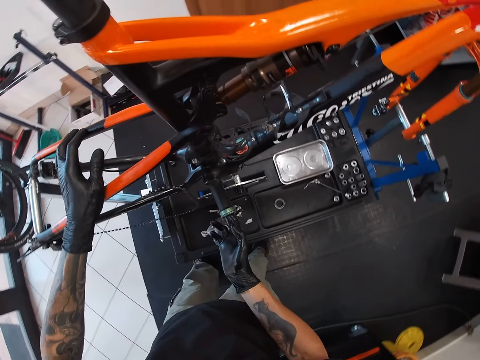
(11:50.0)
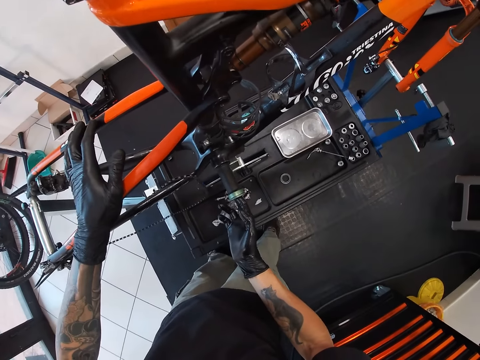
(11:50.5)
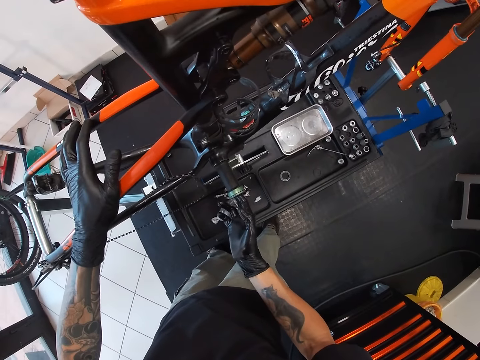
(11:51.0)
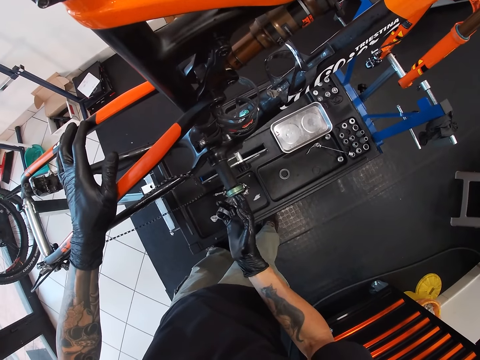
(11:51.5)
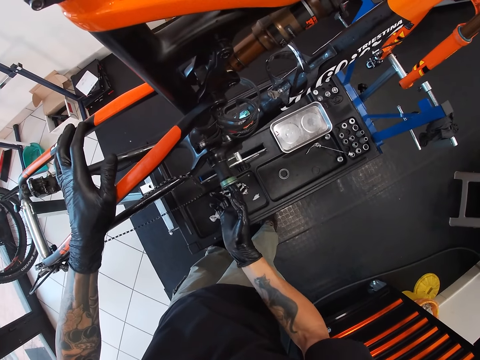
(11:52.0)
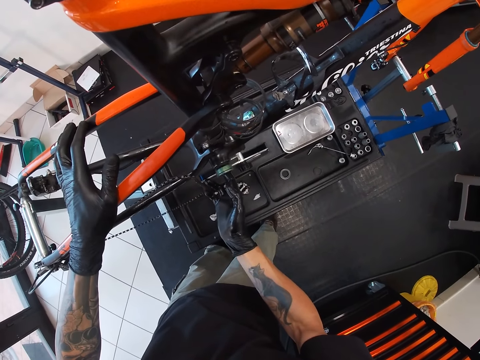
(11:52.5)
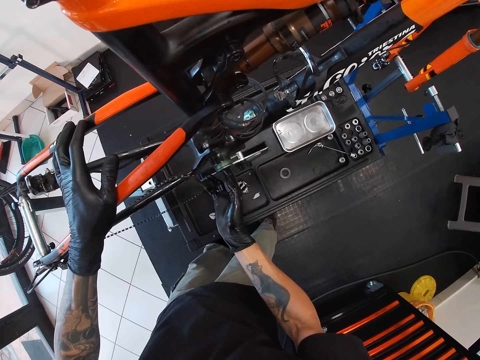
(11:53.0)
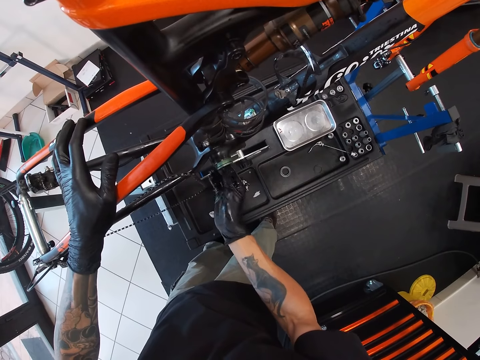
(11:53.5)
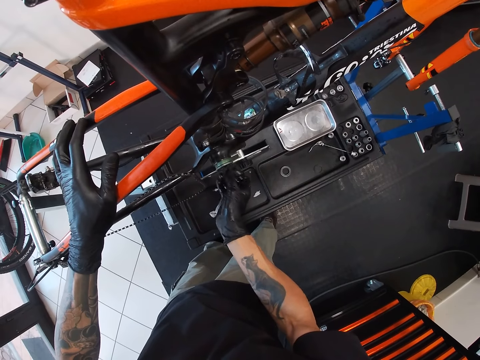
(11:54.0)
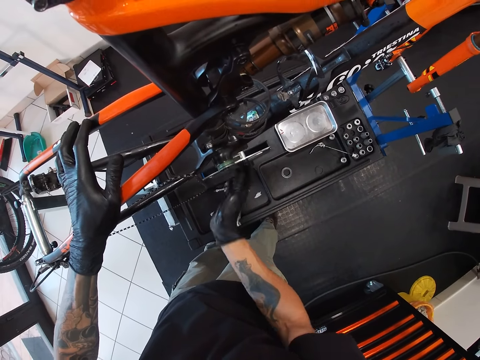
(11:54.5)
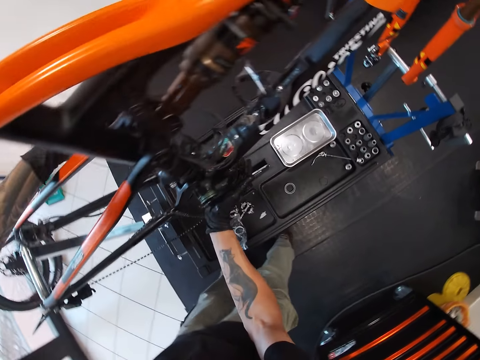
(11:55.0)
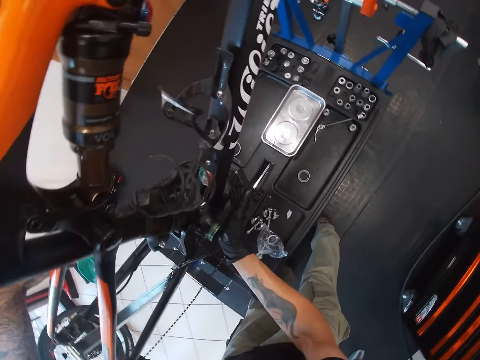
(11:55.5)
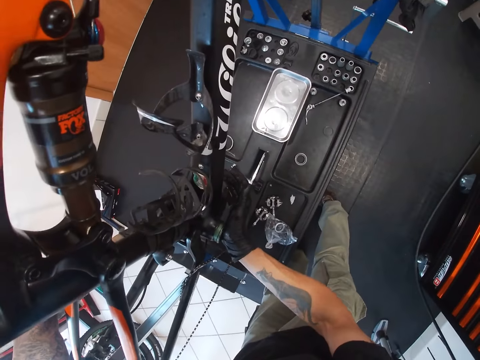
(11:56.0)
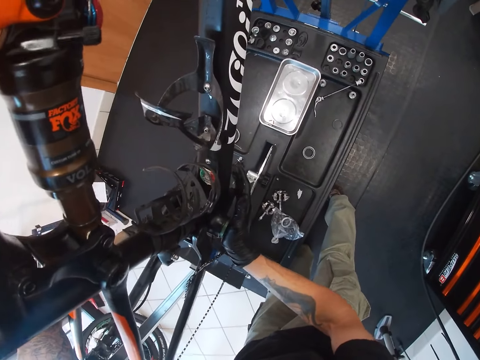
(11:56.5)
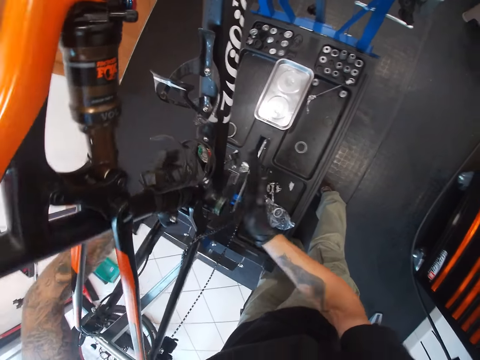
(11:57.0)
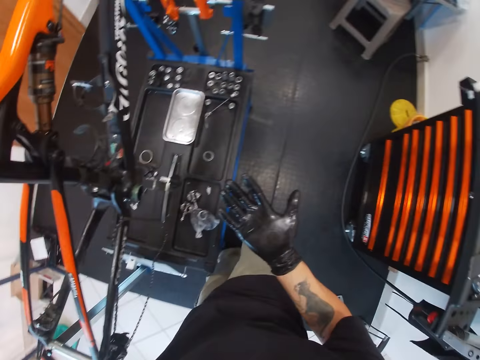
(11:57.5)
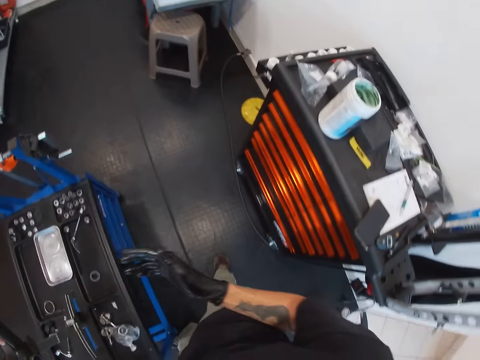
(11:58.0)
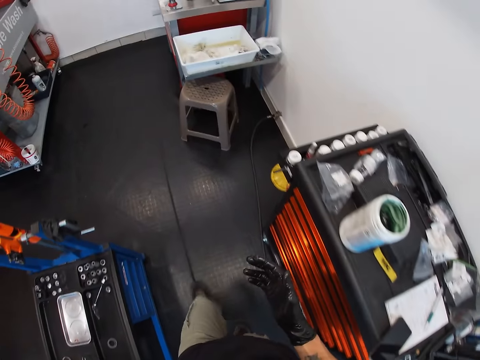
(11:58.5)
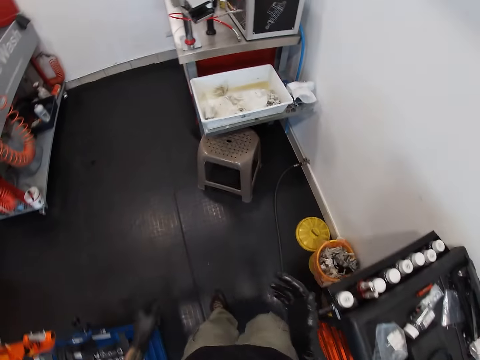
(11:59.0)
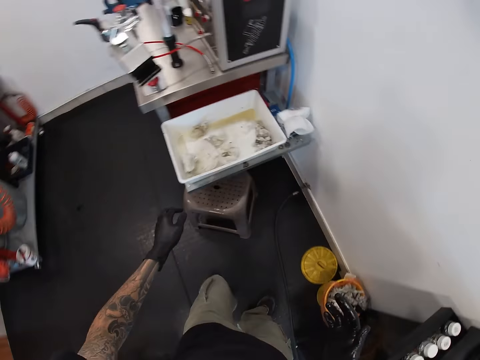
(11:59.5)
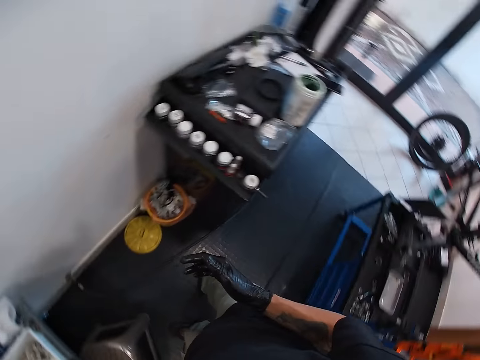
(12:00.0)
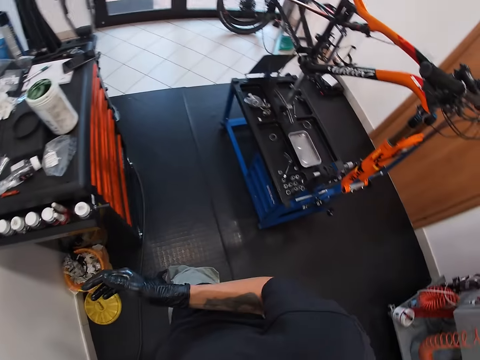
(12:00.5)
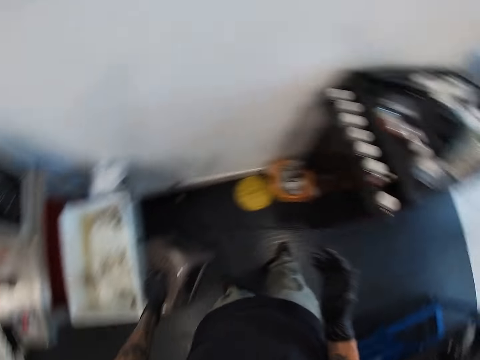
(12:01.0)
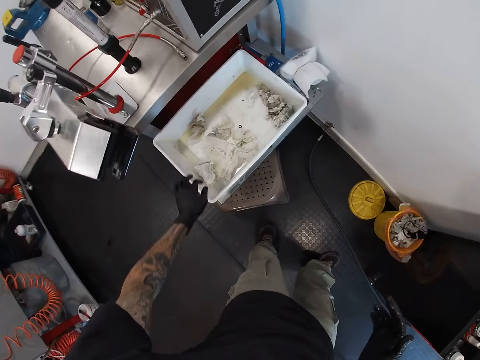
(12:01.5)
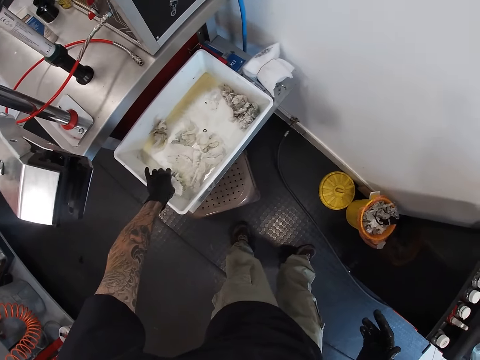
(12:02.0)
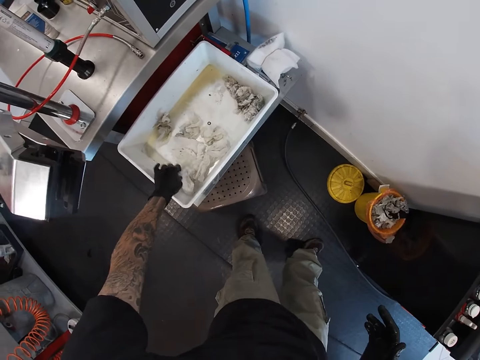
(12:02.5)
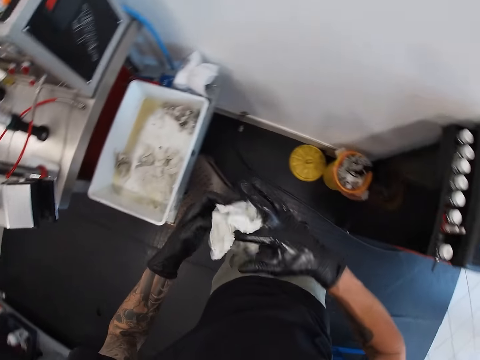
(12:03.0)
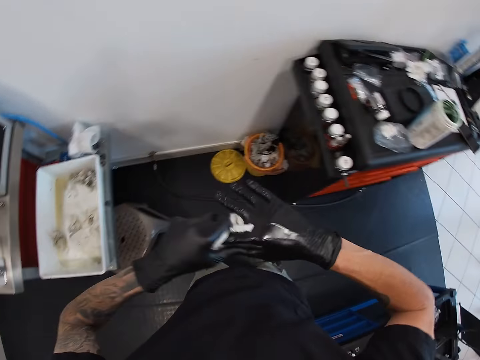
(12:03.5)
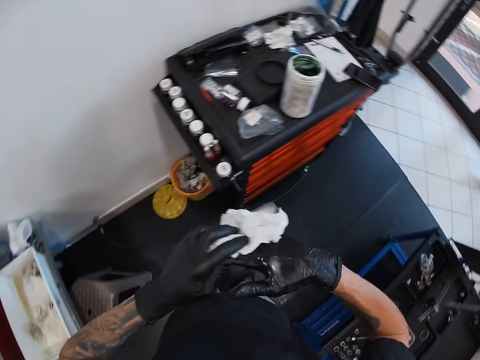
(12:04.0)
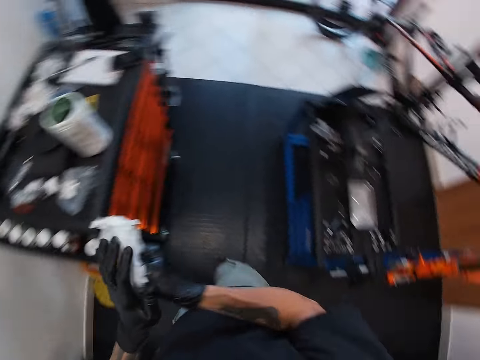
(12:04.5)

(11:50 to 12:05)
The camera wearer inserts the cylinder into the bicycle saddle clamp with his right hand. He pushes the cylinder inside the bicycle saddle clamp with both hands. He picks up the tissue paper from the tray with his left hand. He cleans both gloved hands with the tissue paper.

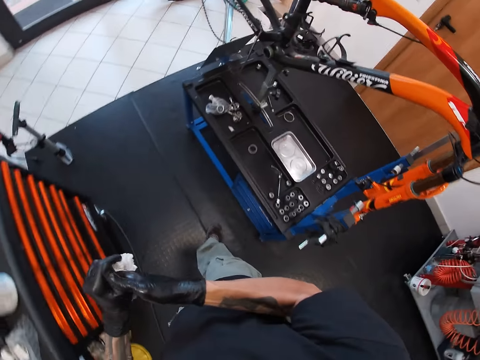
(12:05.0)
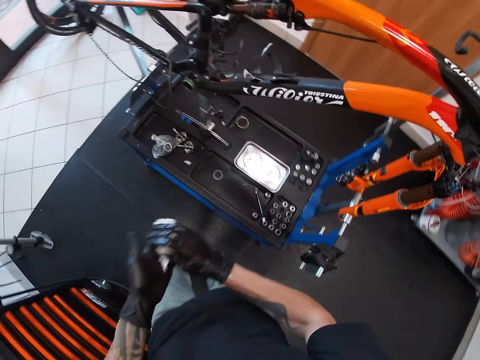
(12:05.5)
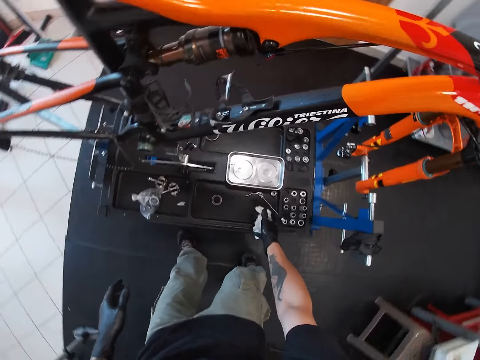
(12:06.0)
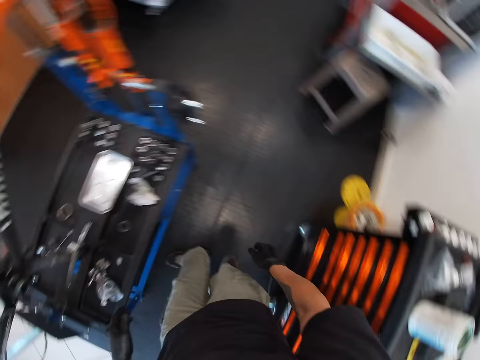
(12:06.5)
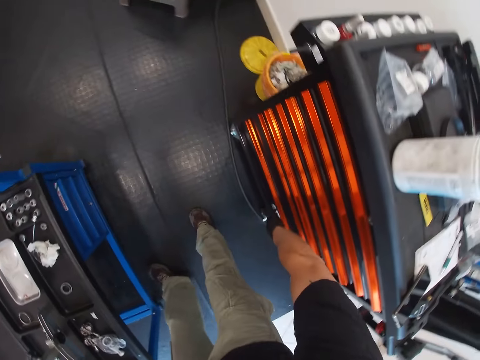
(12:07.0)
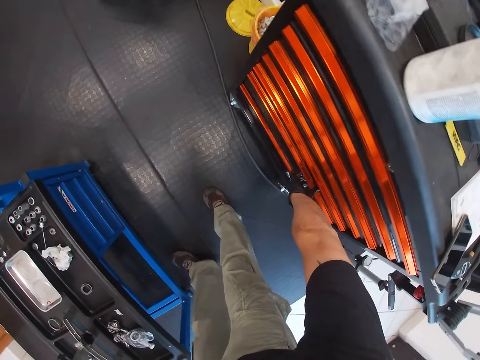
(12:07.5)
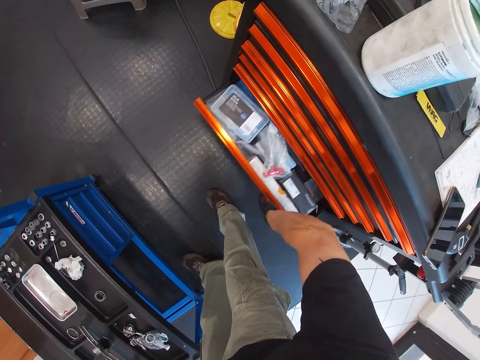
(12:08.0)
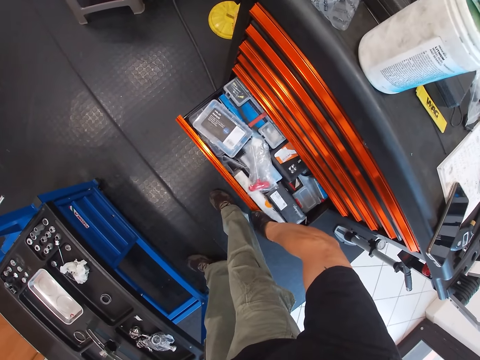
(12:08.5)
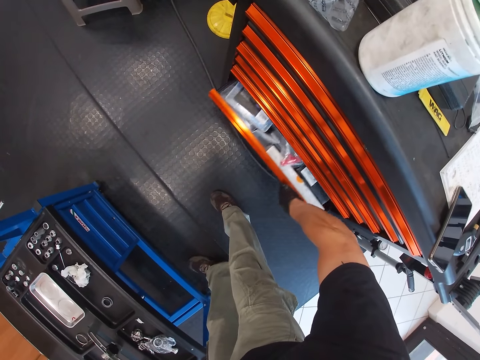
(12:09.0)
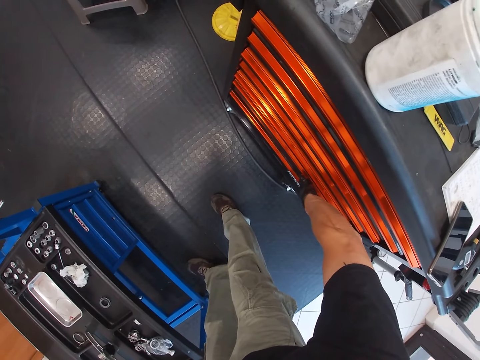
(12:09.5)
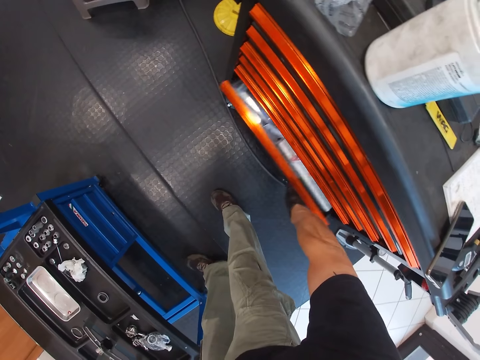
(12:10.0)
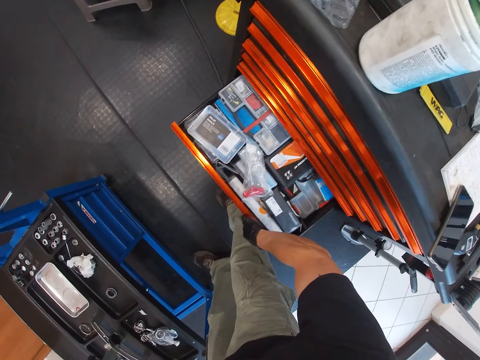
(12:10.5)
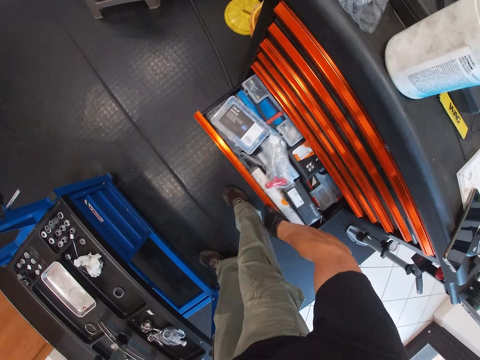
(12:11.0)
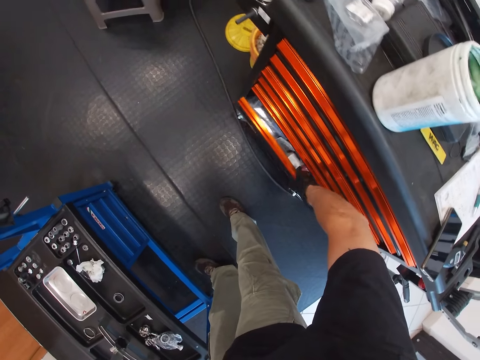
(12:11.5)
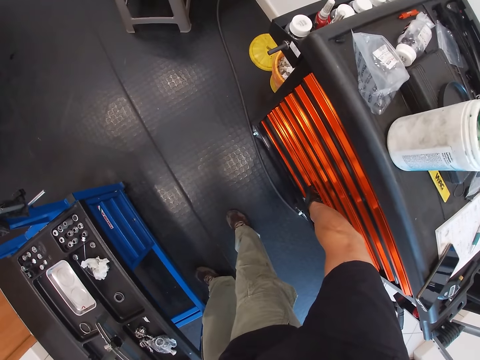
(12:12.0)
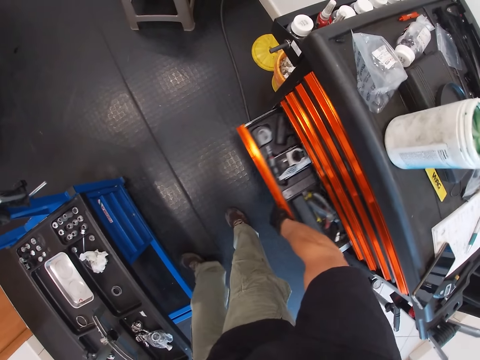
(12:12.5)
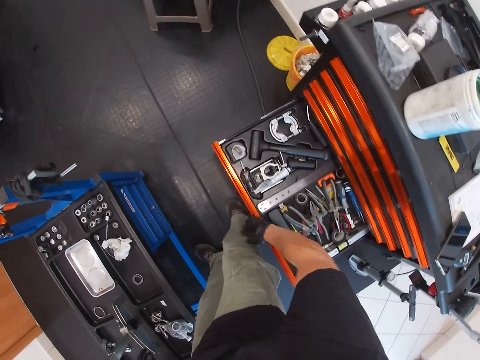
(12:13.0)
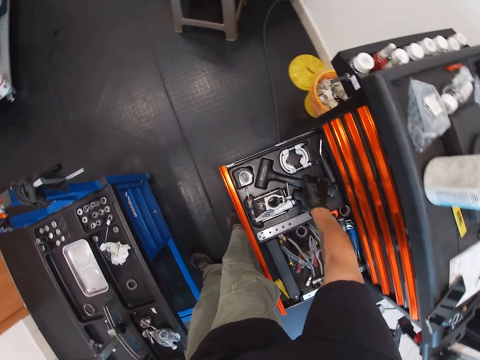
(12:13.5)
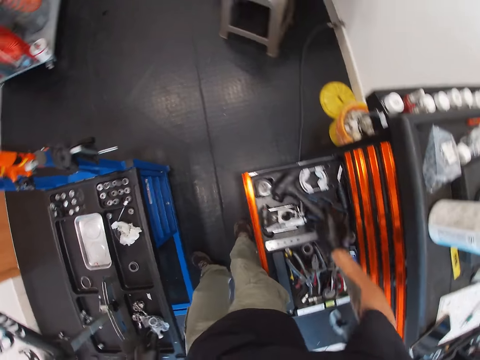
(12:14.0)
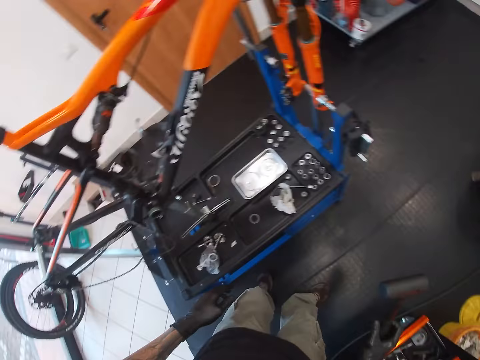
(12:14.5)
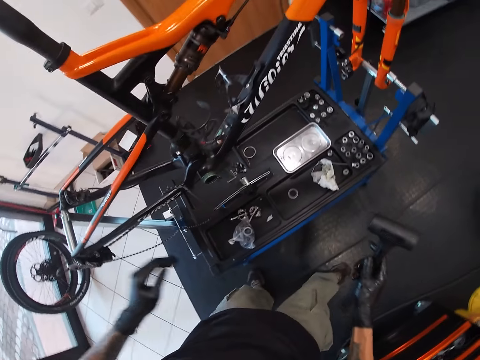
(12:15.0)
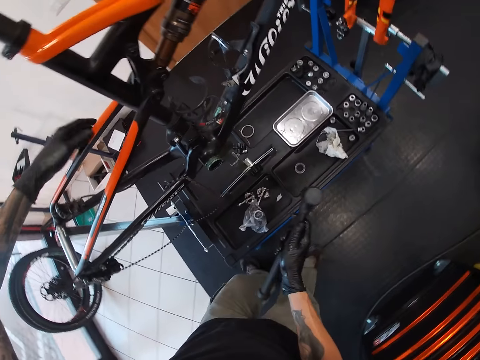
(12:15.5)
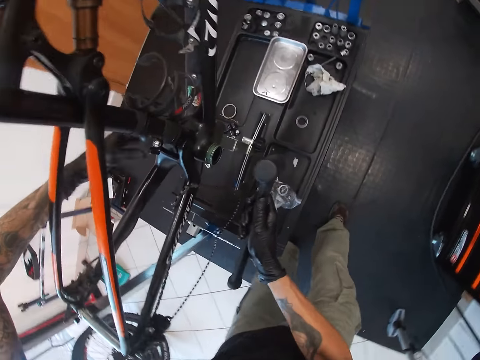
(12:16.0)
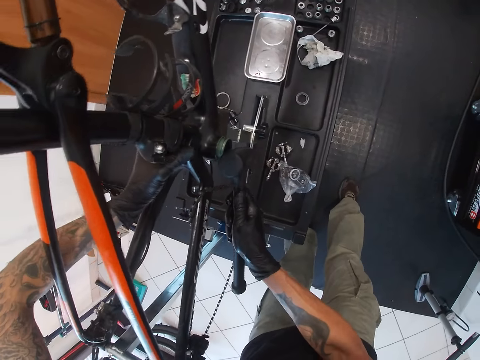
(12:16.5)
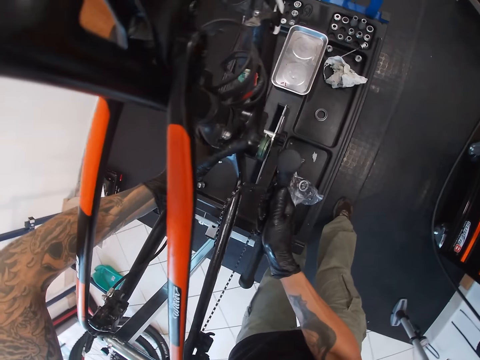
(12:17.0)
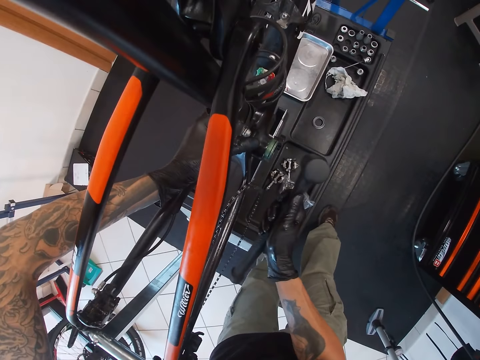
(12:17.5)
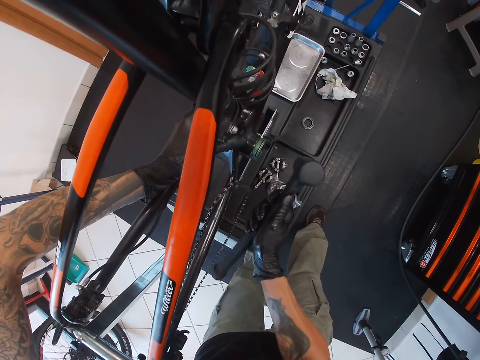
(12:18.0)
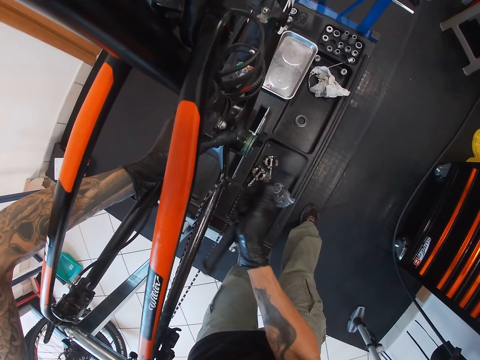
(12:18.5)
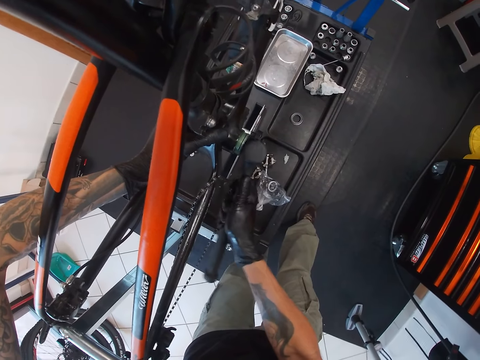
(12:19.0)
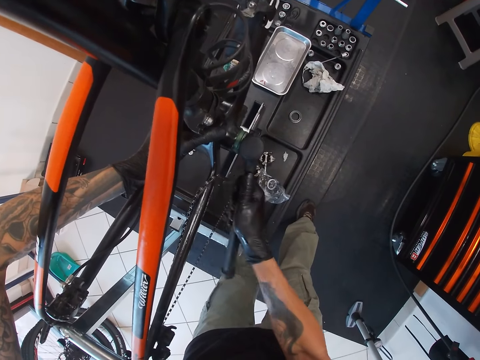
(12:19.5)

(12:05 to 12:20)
The camera wearer drops the tissue paper on the workbench with his right hand. He opens the drawer with his right hand. He closes the drawer with his right hand. He opens the drawer with his right hand. He closes the drawer with his right hand. He opens the drawer with his right hand. He picks up a hand hammer from the drawer with his right hand and closes the drawer. He beats the cylinder into the bicycle saddle clamp with the hammer in his right hand.
